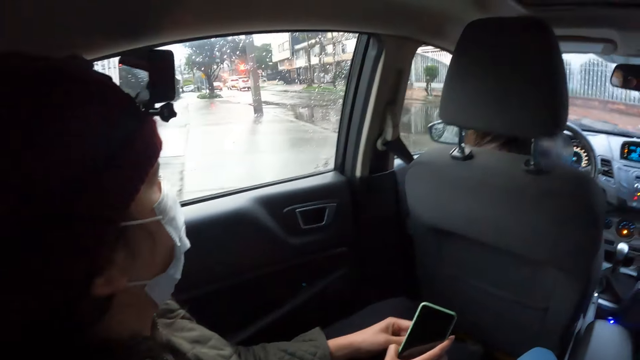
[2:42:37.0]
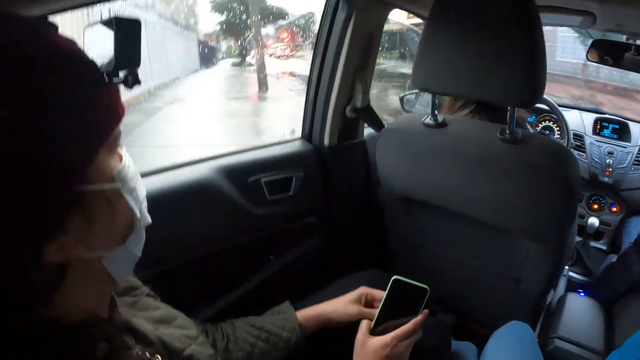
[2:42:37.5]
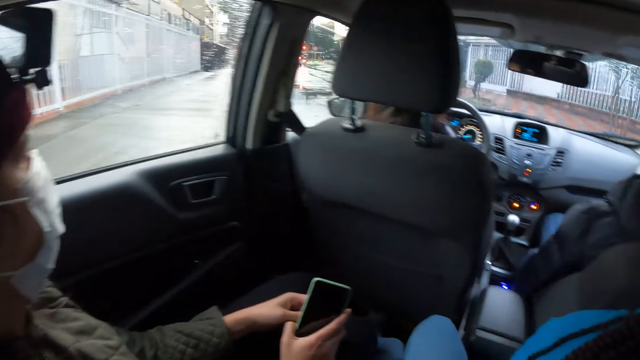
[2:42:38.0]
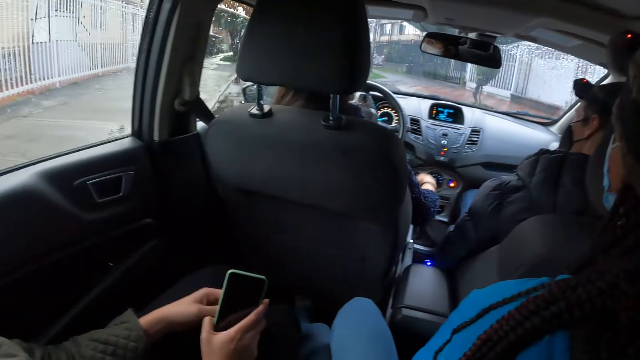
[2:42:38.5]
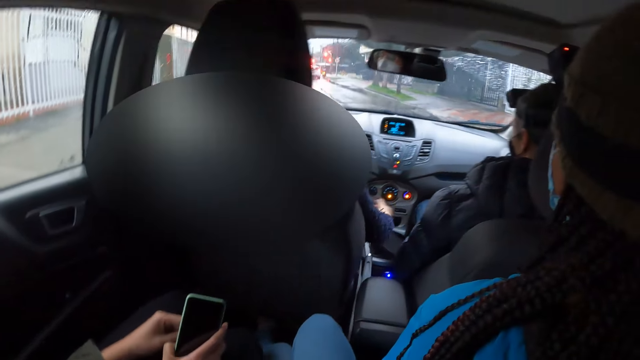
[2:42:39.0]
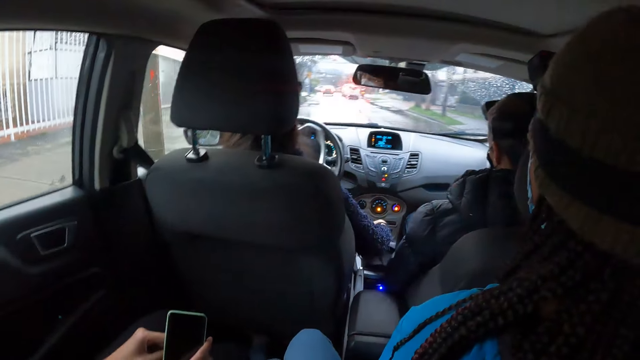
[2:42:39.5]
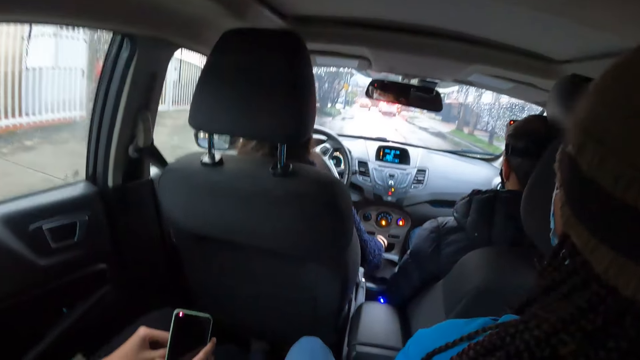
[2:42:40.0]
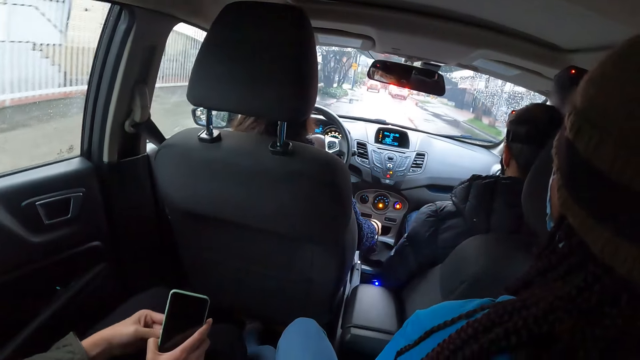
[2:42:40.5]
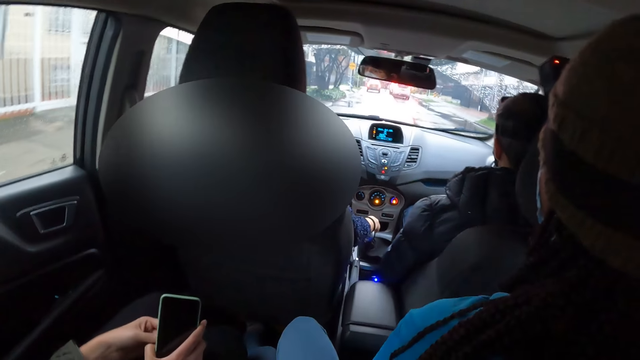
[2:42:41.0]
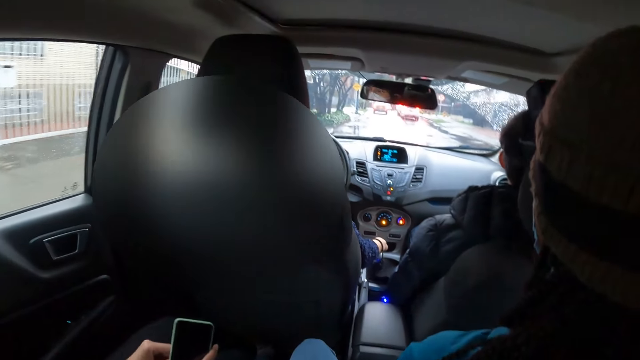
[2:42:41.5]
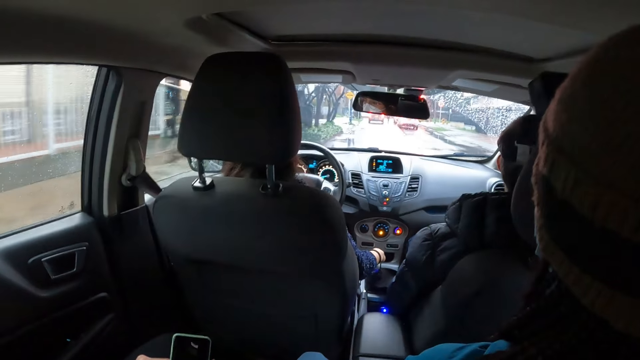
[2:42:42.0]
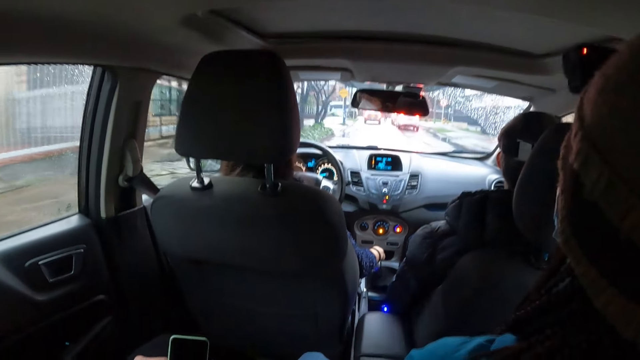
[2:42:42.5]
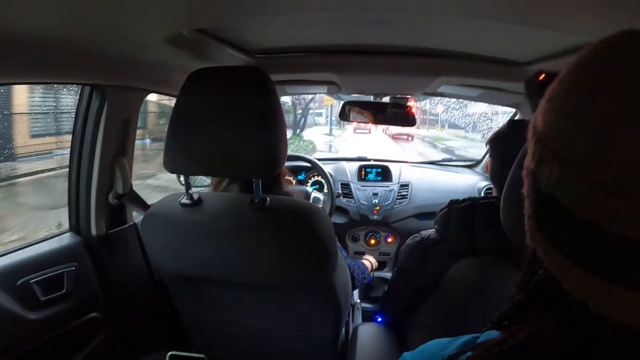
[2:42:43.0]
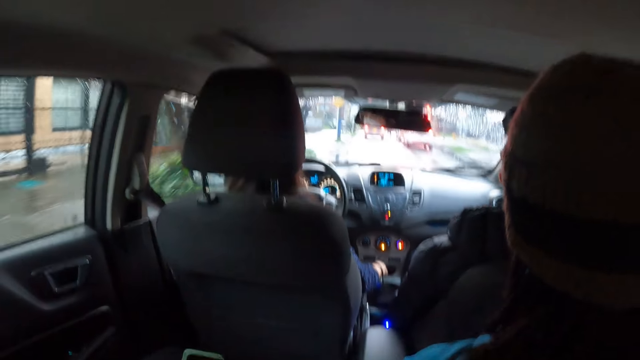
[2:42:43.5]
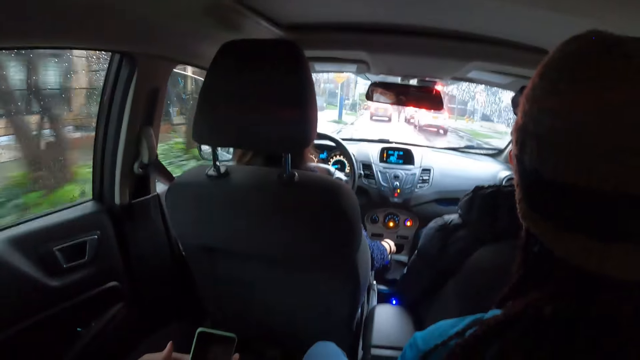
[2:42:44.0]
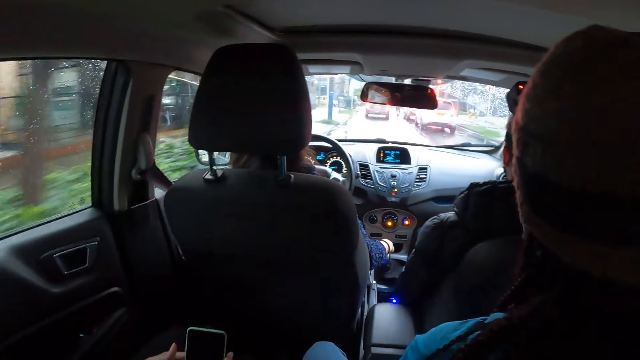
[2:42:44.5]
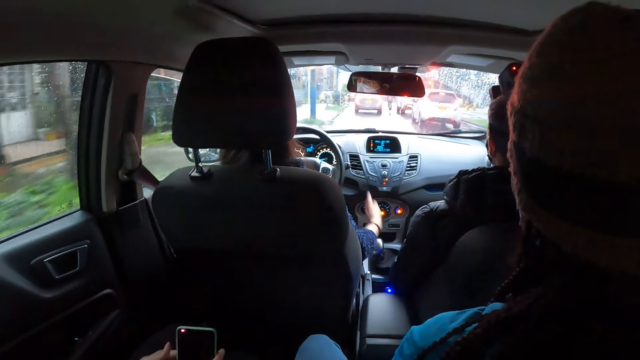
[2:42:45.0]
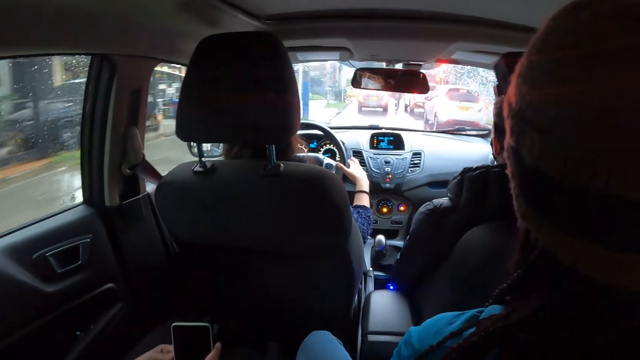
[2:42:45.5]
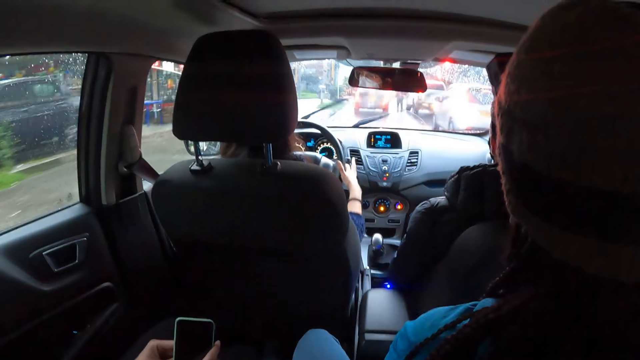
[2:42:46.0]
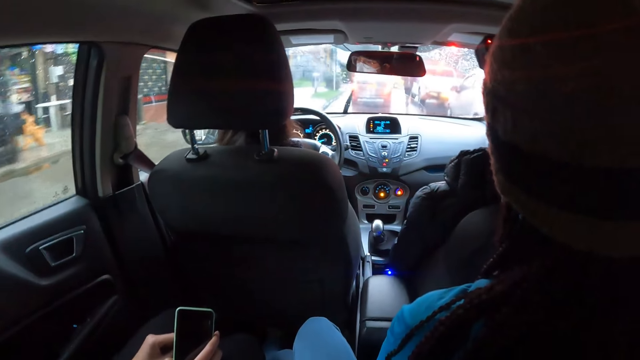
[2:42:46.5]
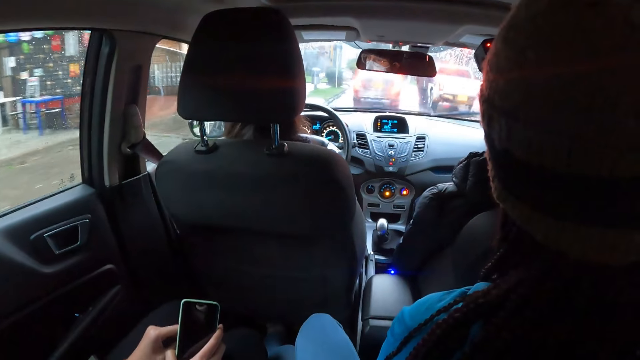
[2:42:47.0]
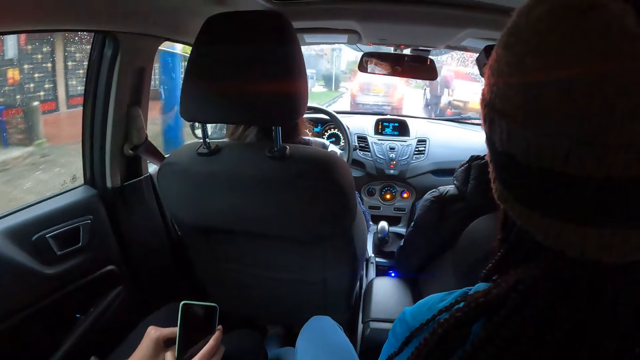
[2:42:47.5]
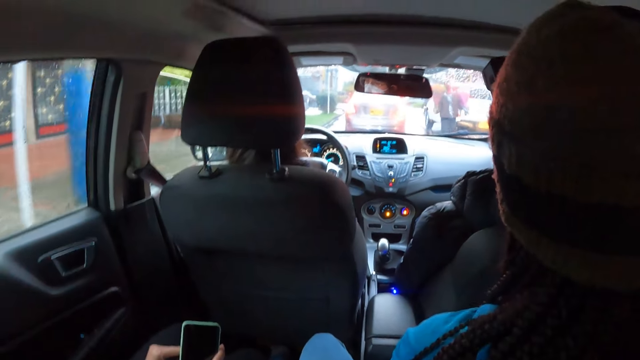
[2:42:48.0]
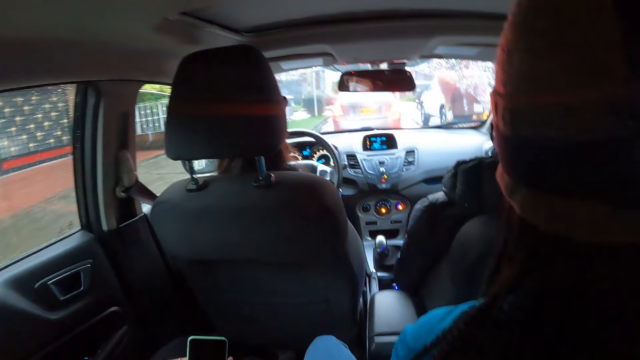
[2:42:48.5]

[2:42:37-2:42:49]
The woman drives the car with her left hand on the steering wheel. She moves the car gearshift with her right hand. She touches the car wiper control with her right hand. She holds the steering wheel with both hands, and drives the car with both hands on the steering wheel.

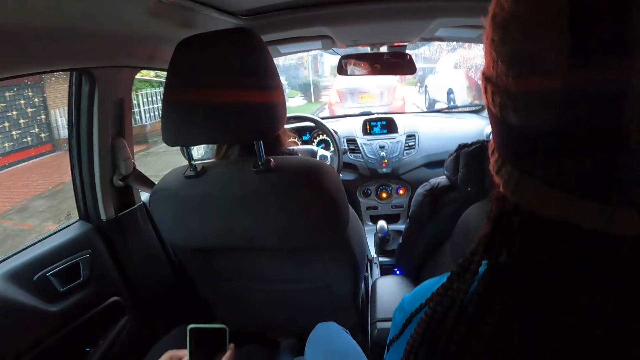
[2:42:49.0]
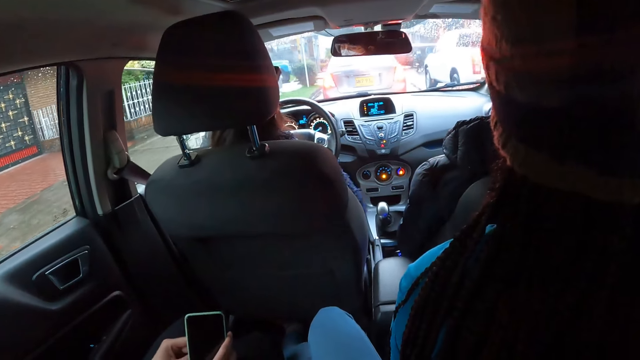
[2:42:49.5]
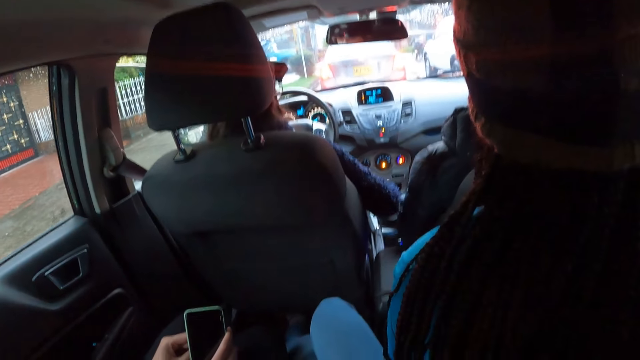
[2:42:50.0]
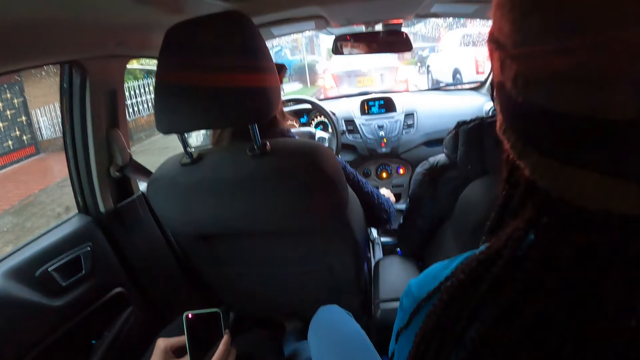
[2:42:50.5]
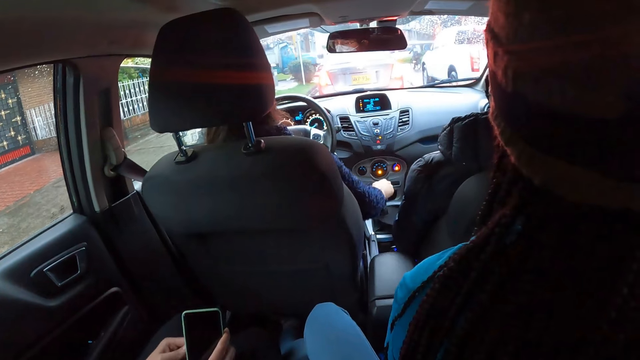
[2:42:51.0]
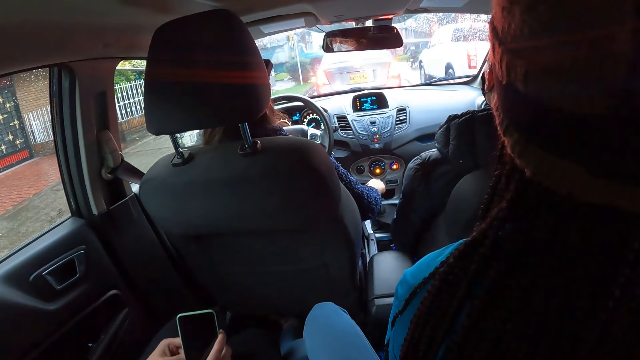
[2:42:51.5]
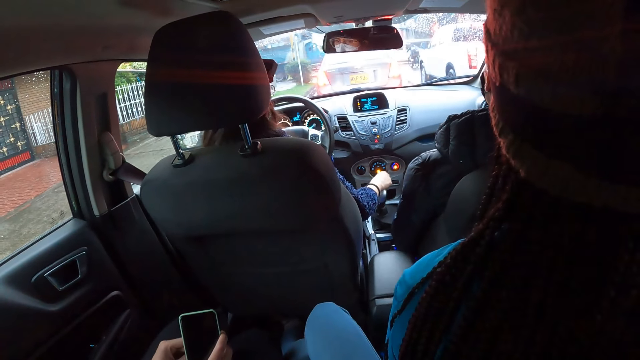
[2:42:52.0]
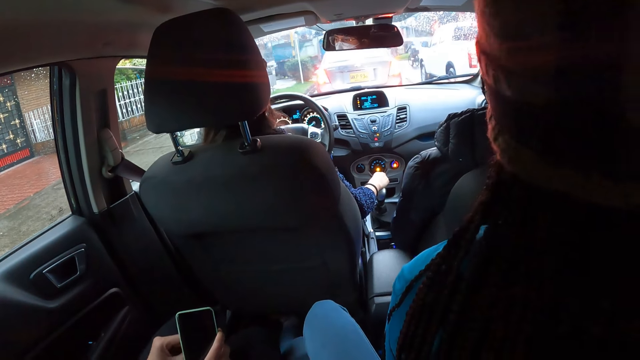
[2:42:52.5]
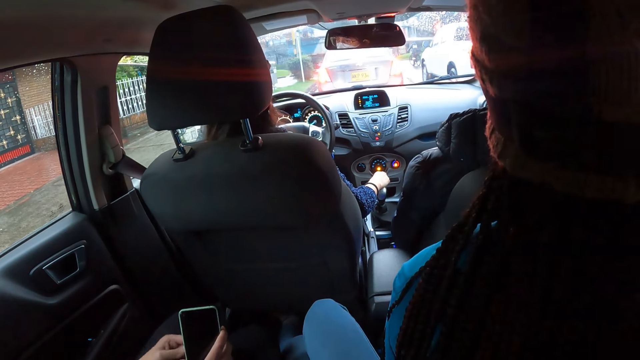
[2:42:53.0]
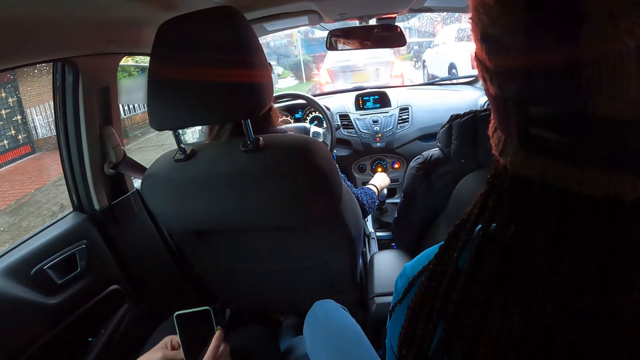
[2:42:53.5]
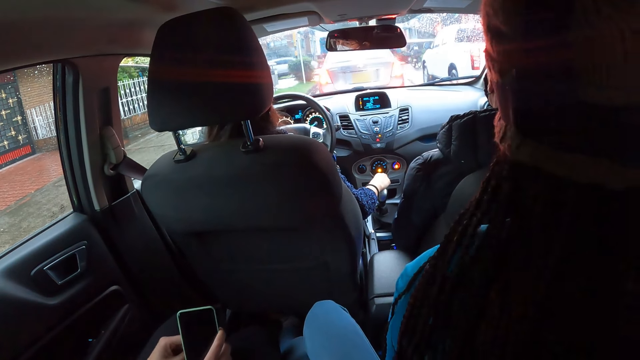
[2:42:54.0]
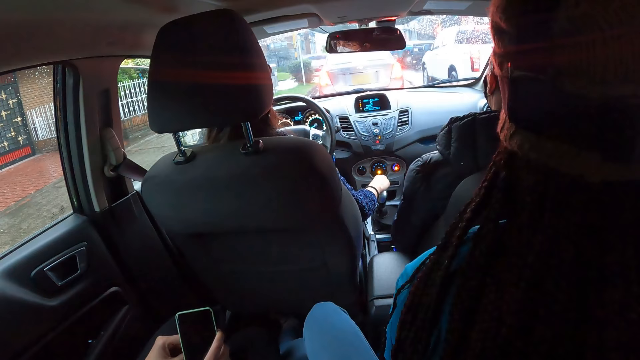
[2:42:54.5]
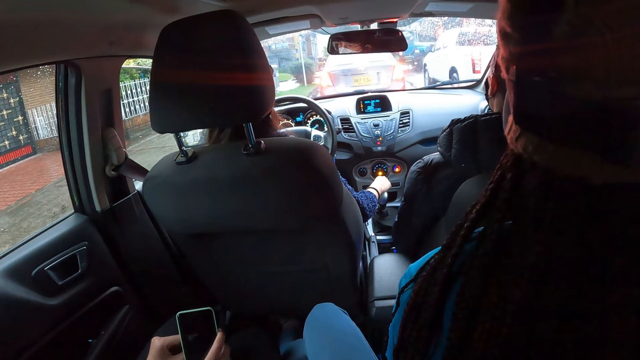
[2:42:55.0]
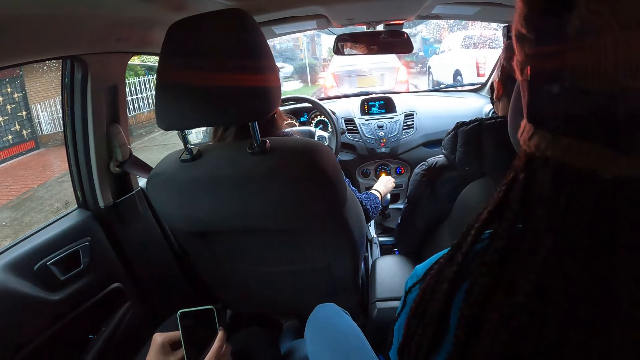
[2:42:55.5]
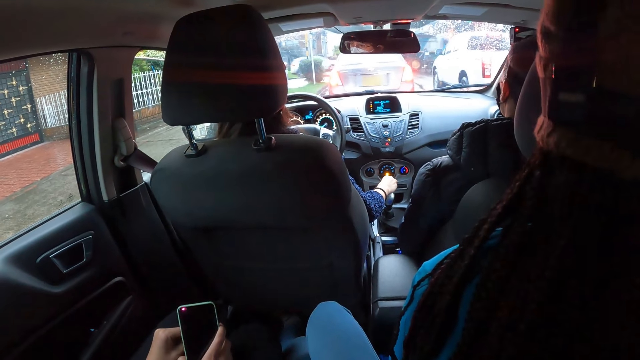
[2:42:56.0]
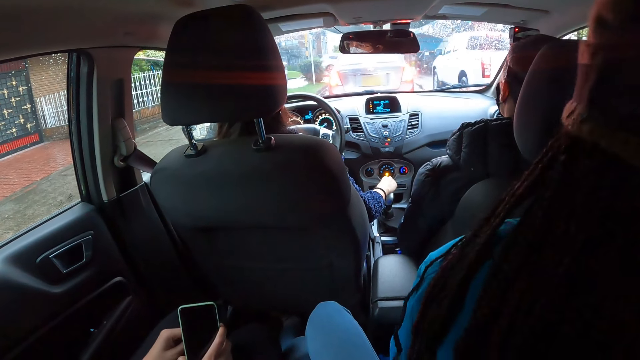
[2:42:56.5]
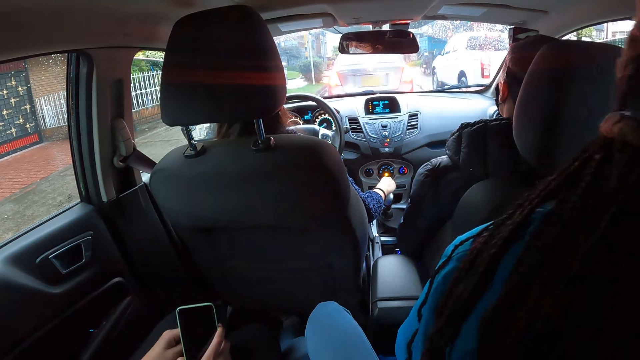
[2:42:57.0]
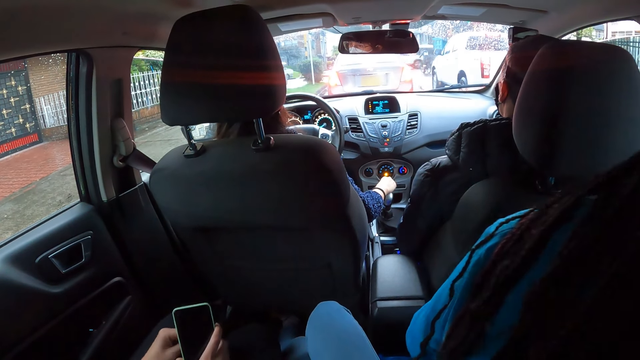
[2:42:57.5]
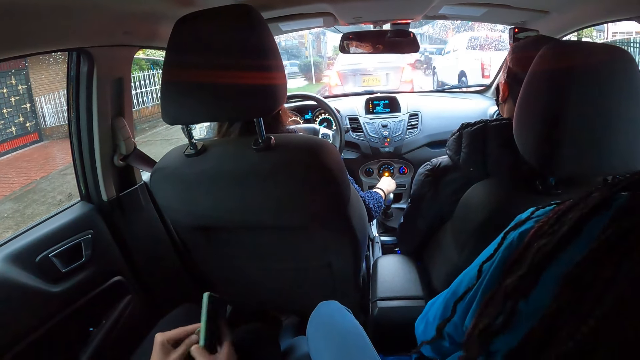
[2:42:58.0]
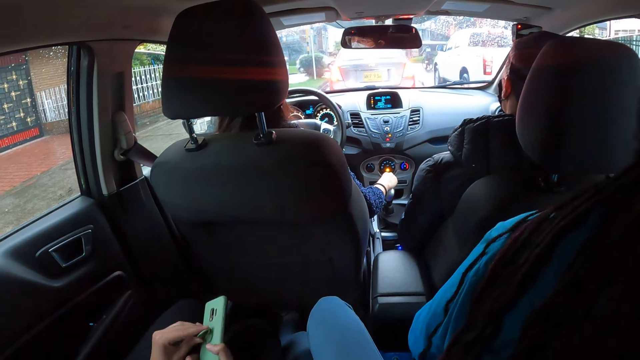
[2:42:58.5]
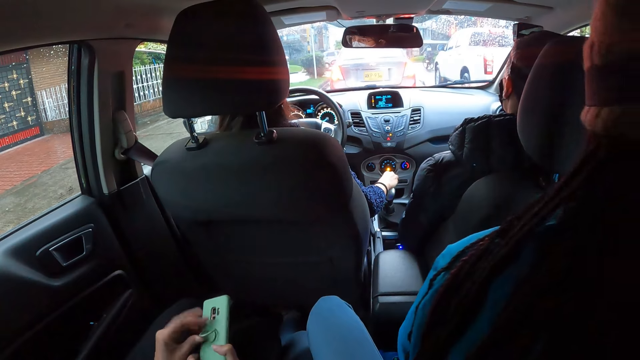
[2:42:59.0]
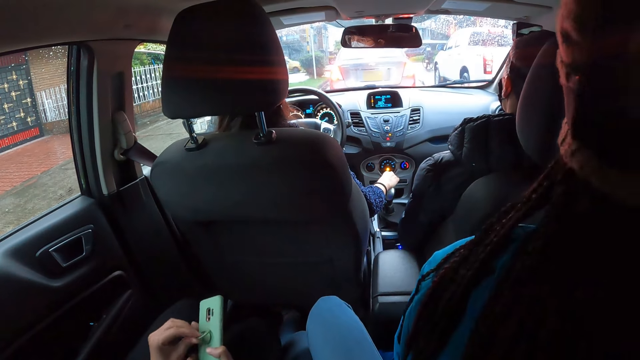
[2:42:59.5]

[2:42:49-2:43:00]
The woman moves the car gearshift with her right hand. Another woman holds a ring at the back of the phone with her left hand.
